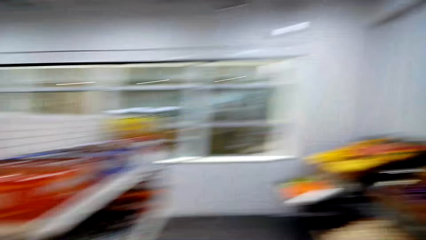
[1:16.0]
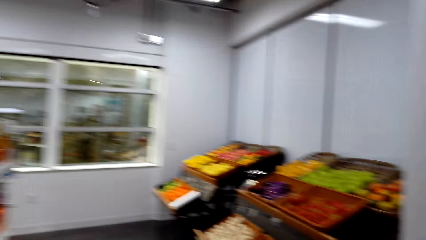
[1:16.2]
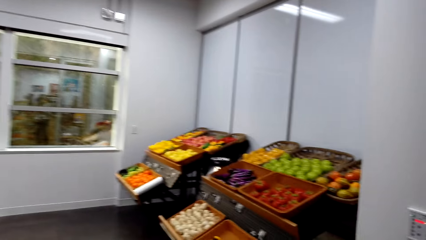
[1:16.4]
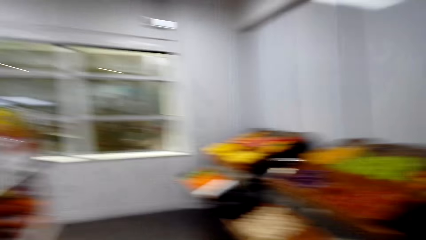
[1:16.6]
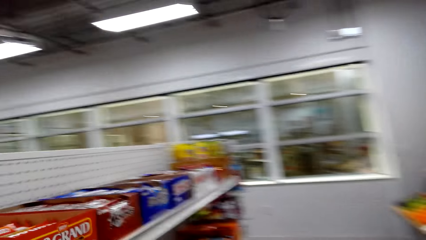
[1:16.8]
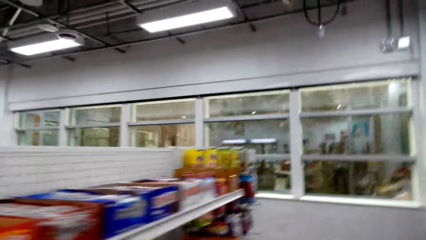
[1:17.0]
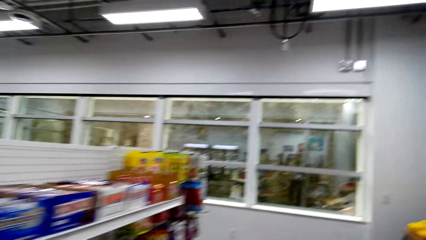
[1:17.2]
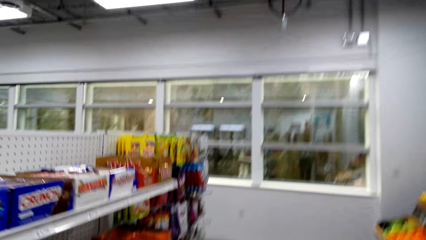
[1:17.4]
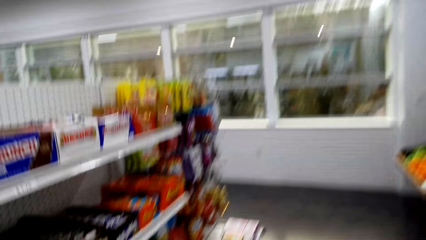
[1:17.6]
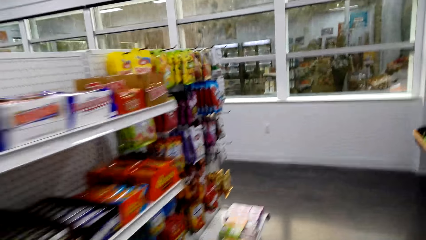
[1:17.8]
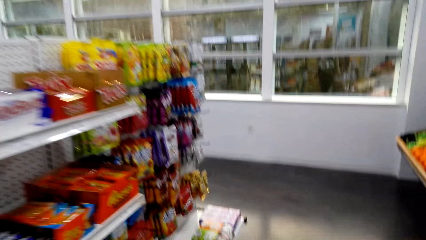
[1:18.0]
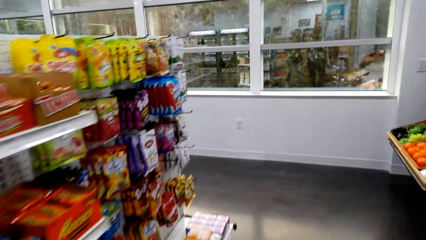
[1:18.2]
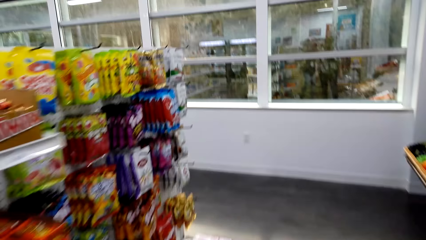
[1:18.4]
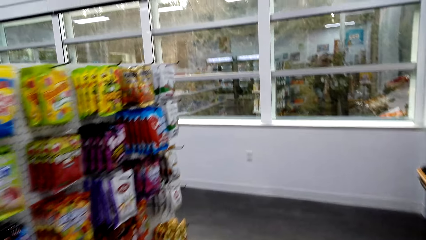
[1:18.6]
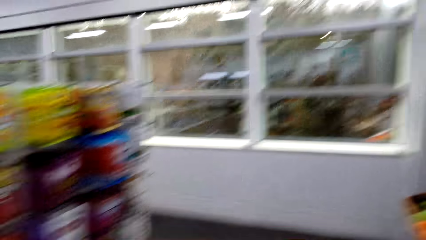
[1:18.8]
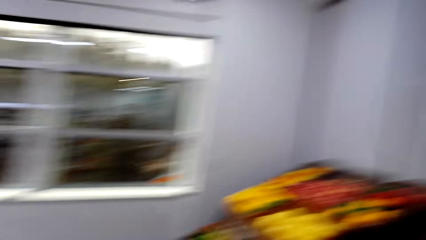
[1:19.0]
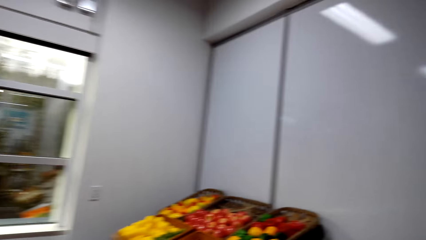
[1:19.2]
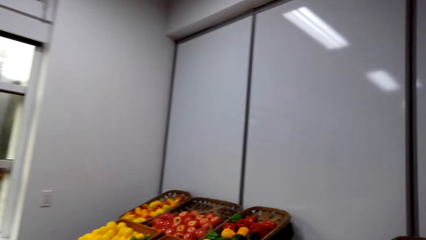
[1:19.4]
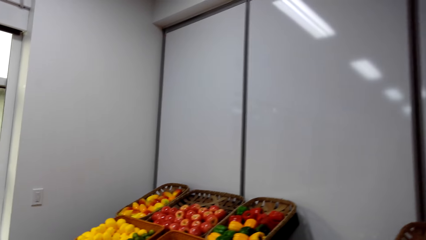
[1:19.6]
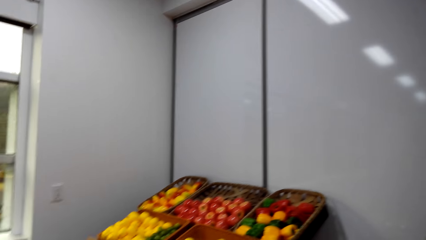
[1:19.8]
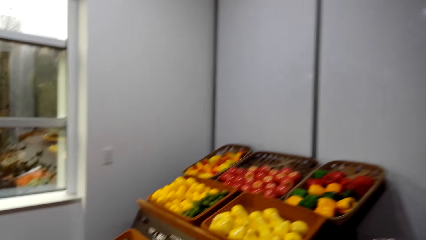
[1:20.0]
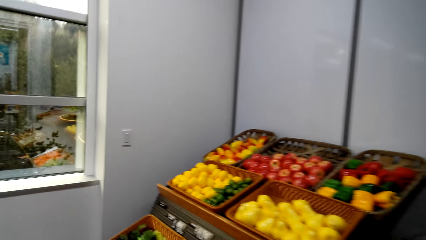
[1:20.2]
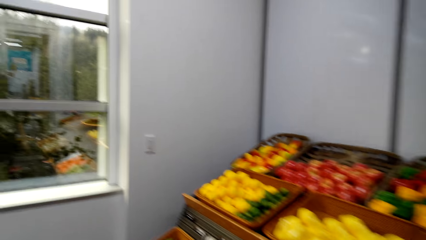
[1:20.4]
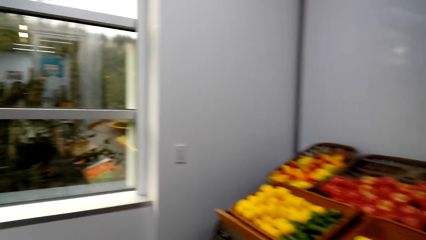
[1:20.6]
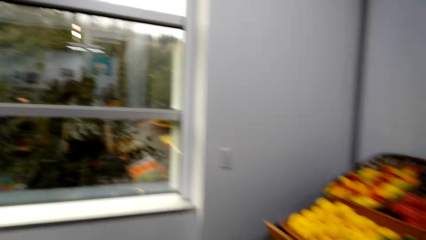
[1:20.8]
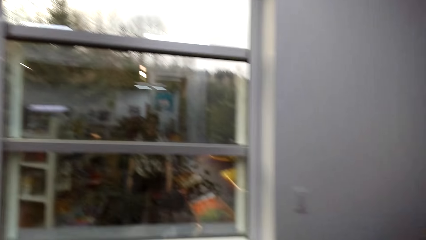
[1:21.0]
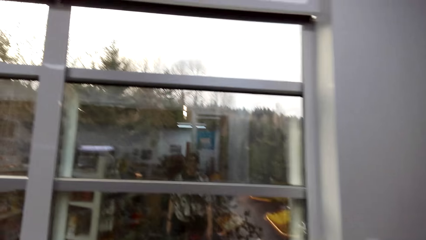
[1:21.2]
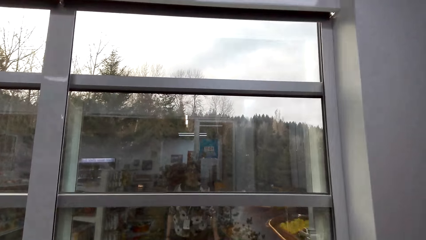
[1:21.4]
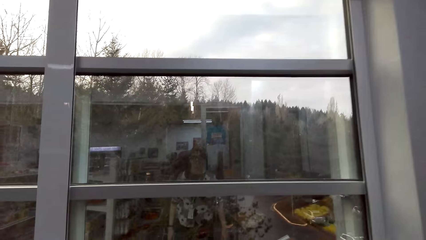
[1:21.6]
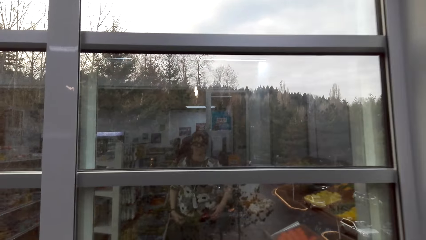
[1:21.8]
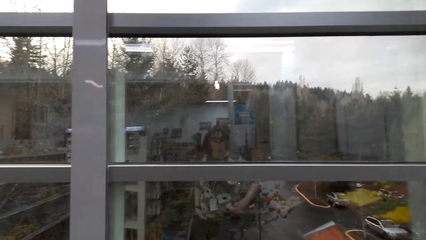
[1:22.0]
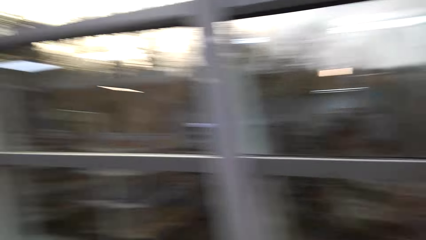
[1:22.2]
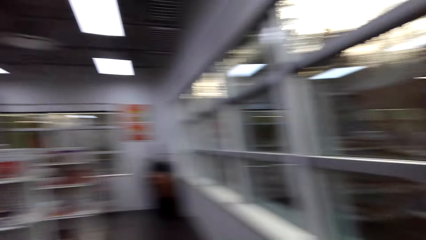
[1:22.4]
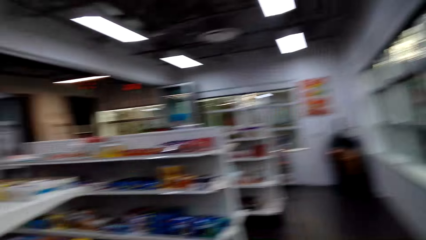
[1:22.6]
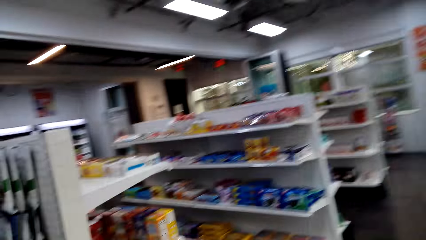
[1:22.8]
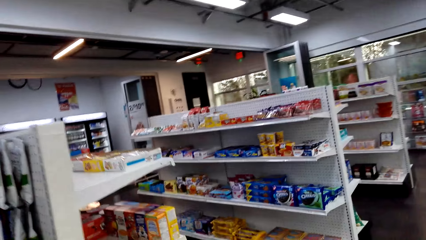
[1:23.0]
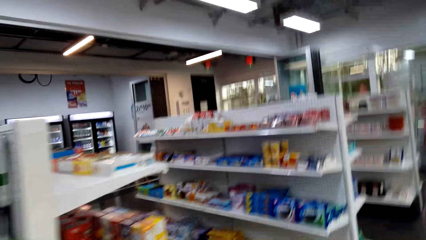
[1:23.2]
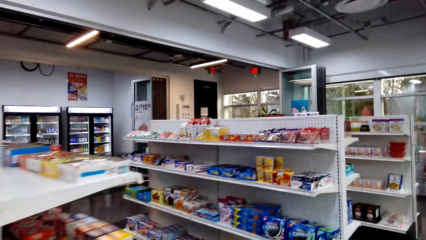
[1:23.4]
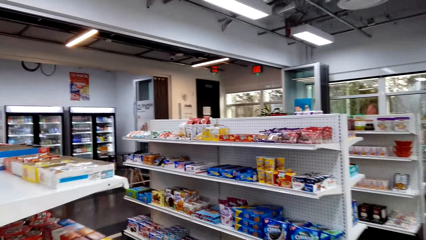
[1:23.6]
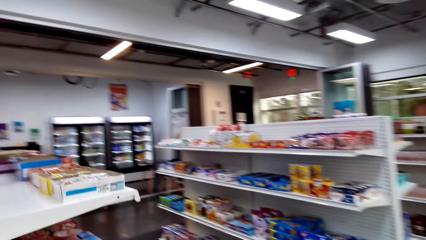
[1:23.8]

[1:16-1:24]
The camera wearer looks around the supermarket. They move the camera around the mall. They walk around the supermarket.

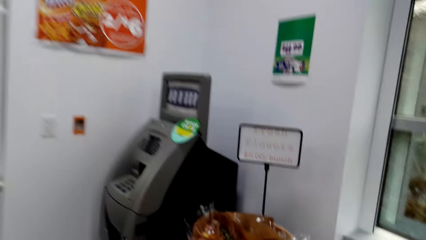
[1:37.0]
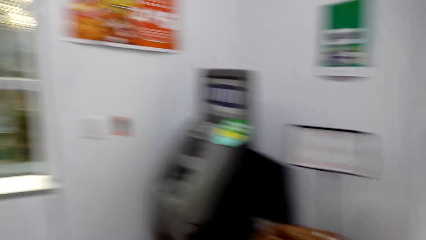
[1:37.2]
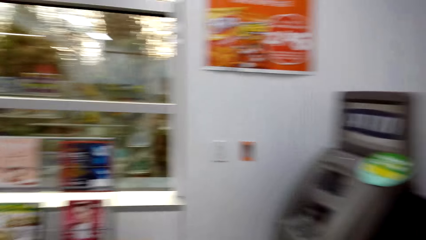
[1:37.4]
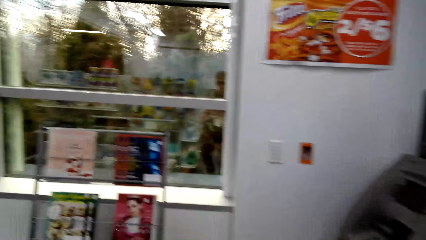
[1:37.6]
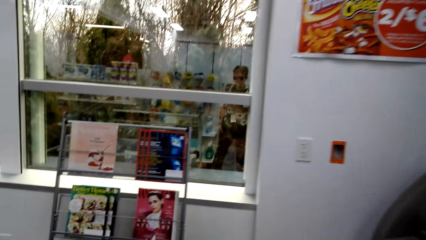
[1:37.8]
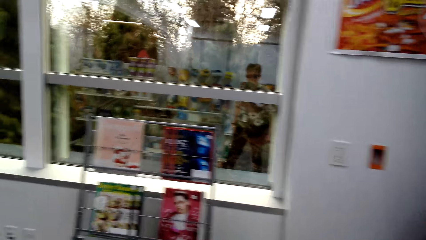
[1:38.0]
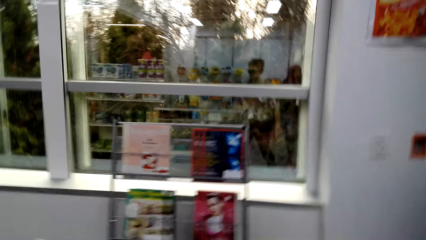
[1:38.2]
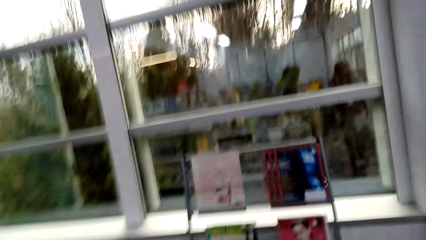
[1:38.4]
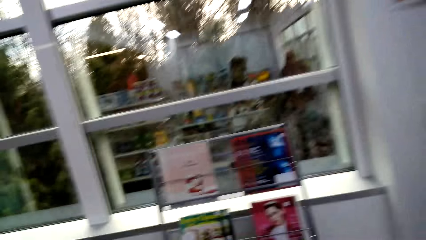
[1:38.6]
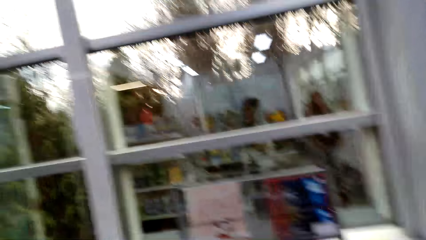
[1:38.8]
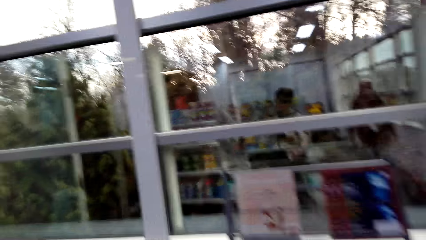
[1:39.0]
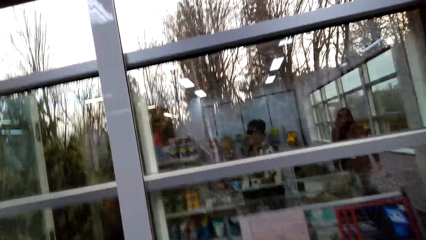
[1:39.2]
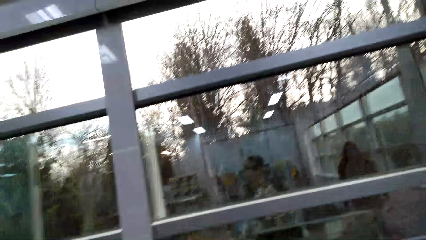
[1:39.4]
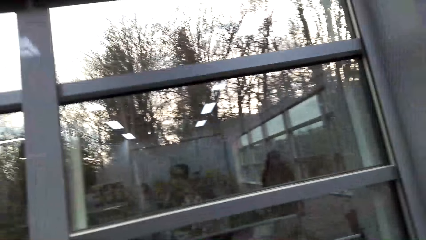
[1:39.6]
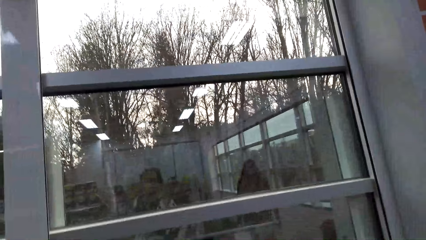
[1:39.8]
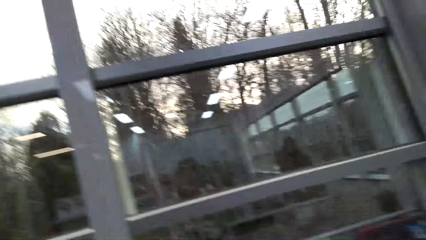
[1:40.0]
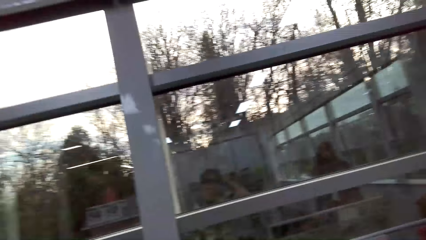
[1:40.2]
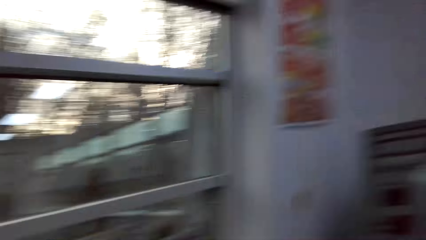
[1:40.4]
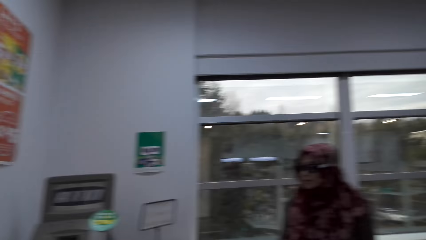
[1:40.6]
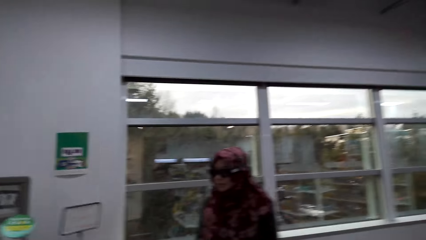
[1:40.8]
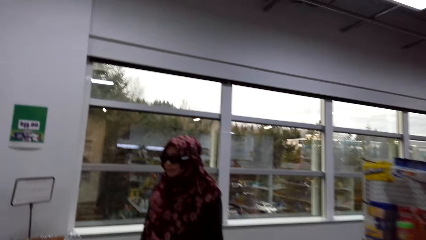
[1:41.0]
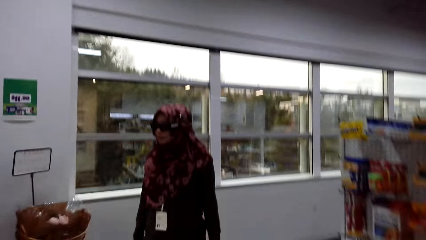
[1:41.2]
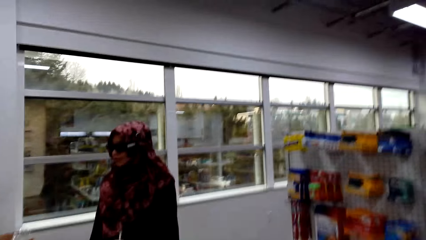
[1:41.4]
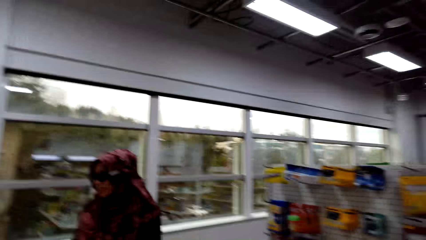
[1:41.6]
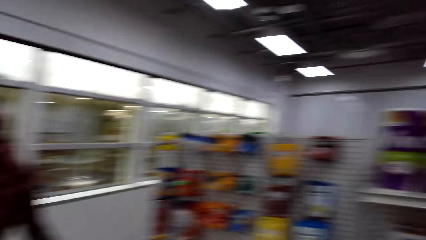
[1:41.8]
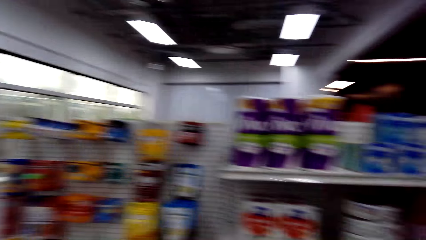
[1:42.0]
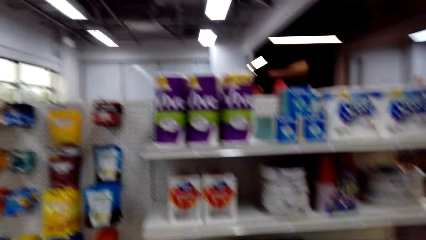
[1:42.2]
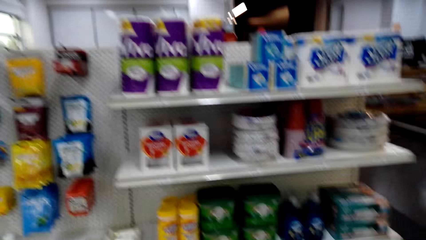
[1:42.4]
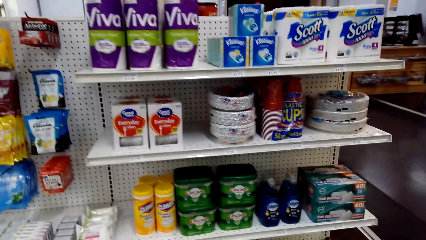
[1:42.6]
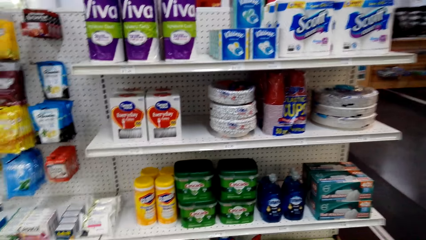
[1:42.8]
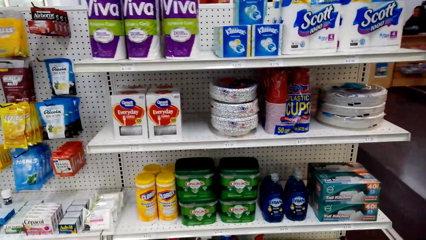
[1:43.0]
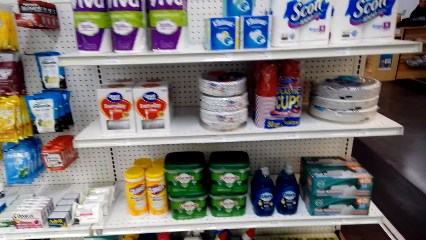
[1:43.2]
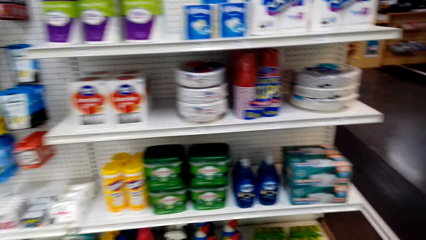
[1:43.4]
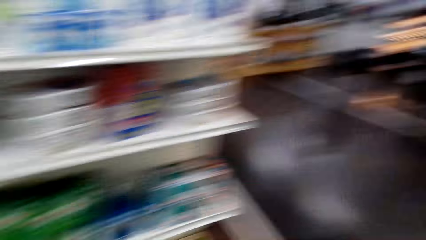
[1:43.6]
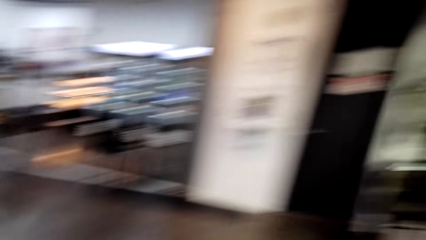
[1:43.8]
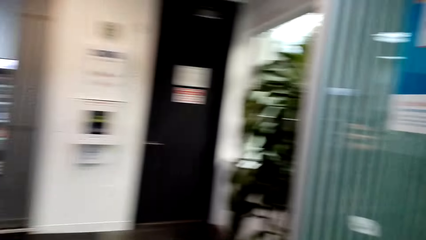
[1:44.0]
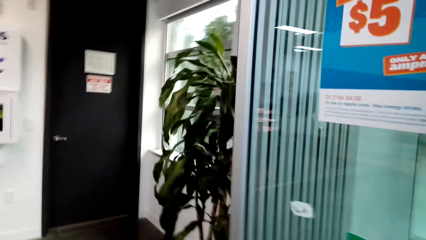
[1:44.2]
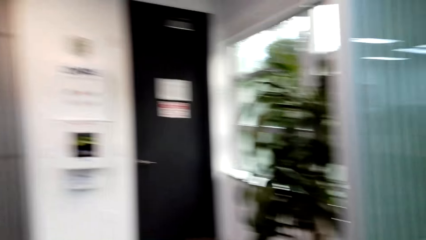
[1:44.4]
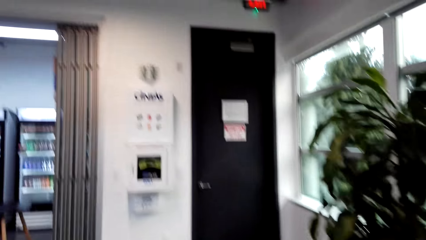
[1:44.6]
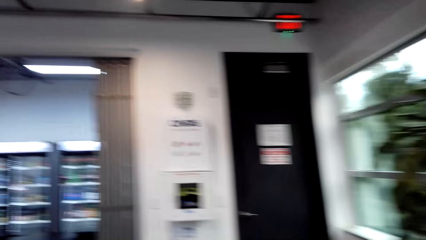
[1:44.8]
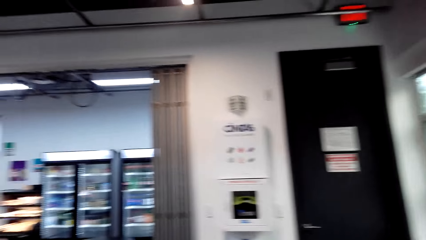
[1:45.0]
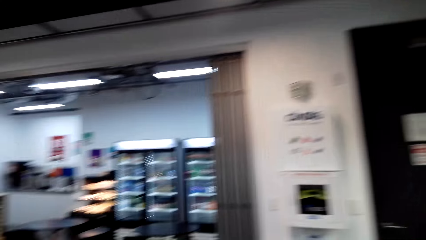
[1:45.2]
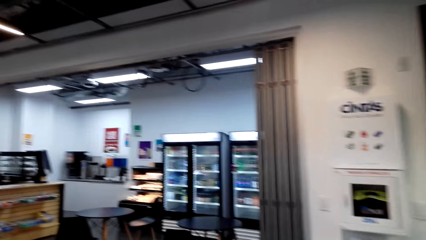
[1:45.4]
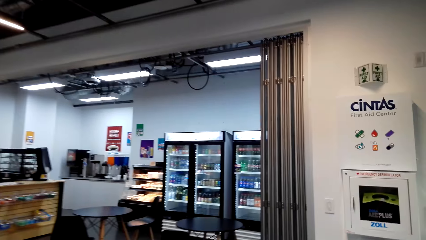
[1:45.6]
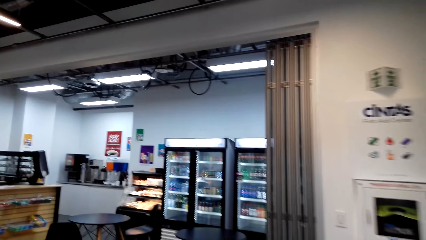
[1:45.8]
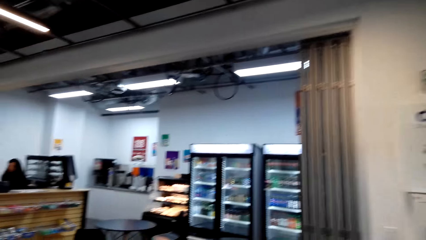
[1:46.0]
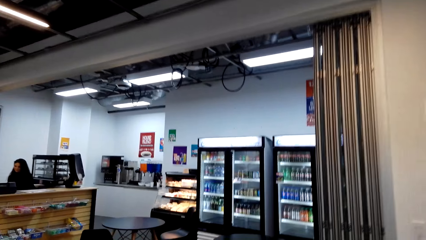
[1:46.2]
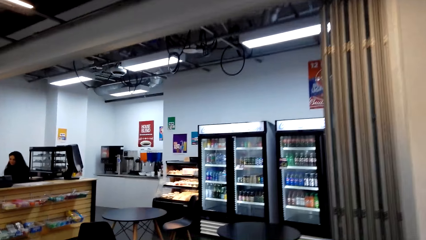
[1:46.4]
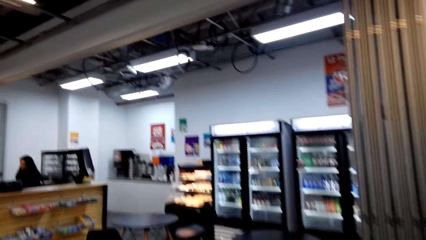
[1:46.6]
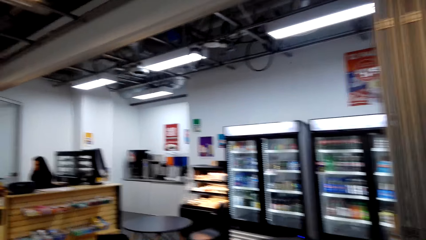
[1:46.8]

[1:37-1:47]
The camera wearer converses with a woman. The woman converses with the camera wearer. The camera wearer looks around the supermarket.
